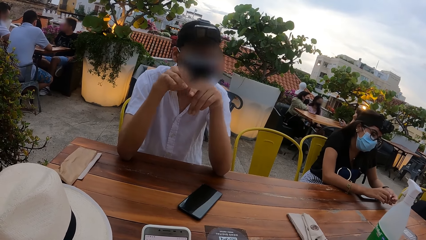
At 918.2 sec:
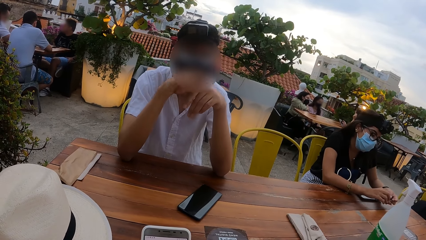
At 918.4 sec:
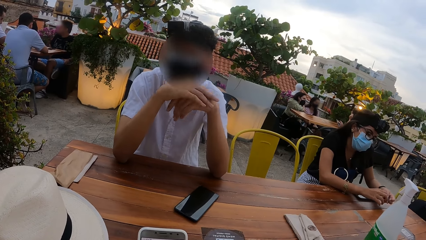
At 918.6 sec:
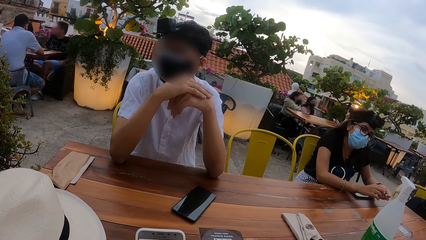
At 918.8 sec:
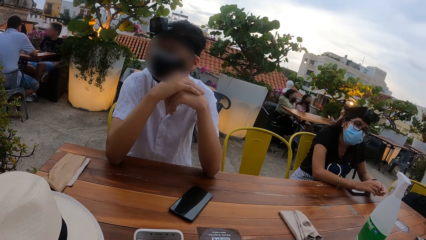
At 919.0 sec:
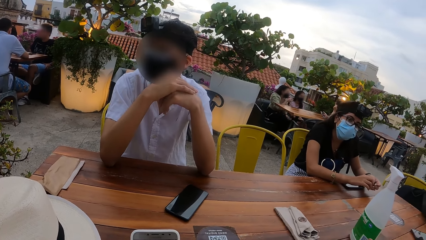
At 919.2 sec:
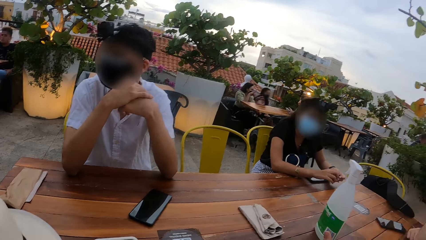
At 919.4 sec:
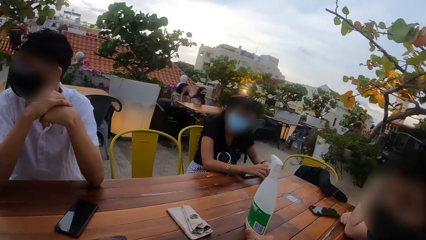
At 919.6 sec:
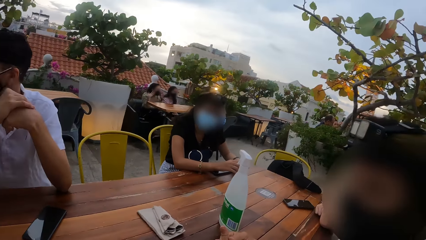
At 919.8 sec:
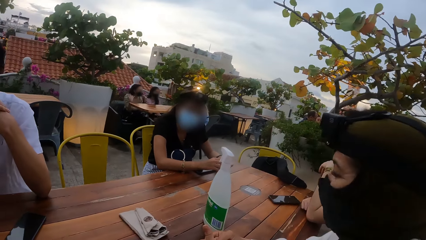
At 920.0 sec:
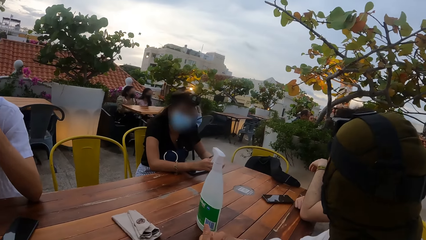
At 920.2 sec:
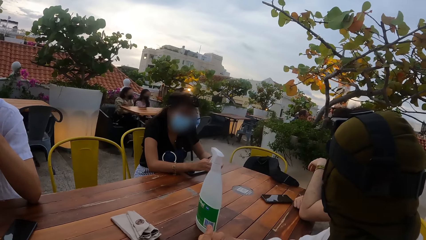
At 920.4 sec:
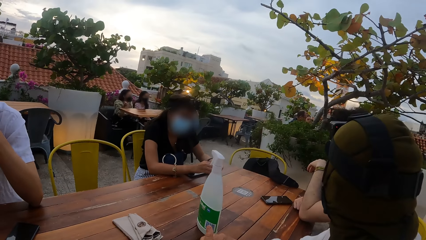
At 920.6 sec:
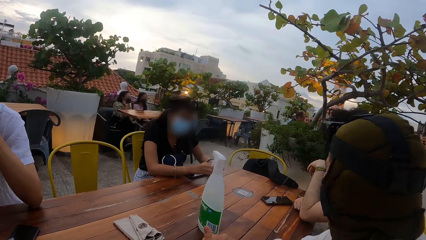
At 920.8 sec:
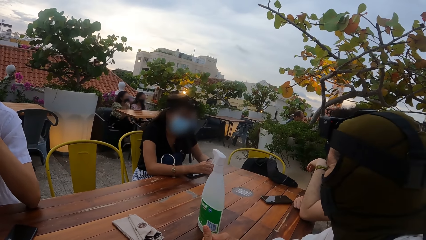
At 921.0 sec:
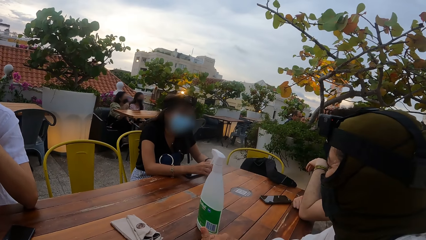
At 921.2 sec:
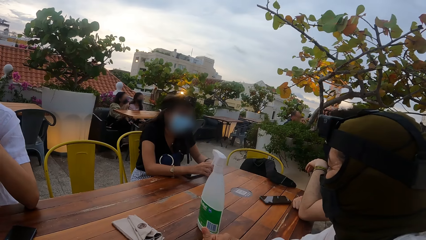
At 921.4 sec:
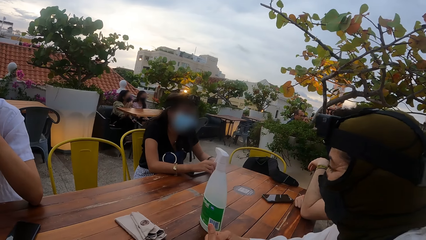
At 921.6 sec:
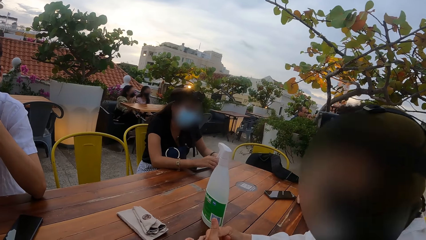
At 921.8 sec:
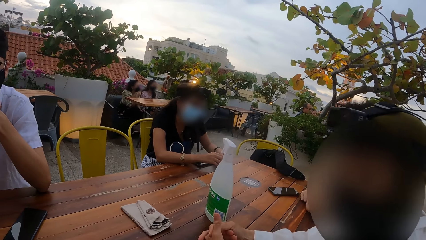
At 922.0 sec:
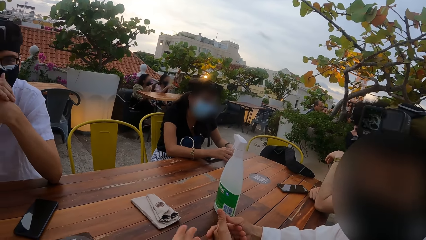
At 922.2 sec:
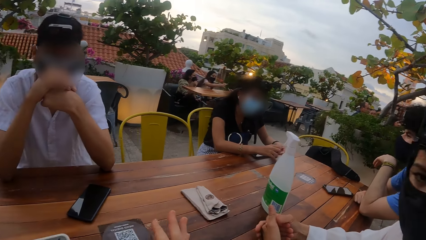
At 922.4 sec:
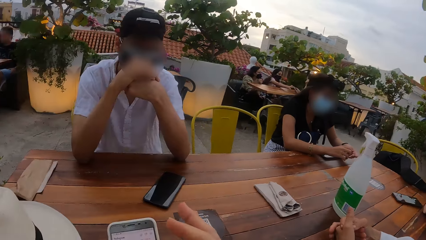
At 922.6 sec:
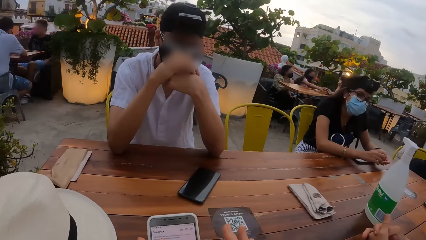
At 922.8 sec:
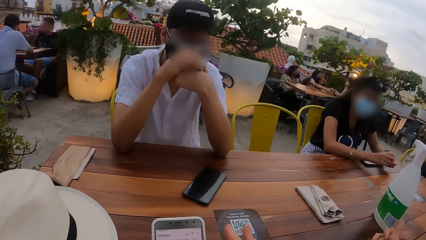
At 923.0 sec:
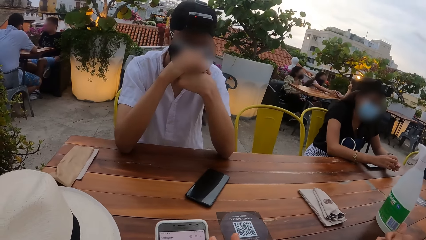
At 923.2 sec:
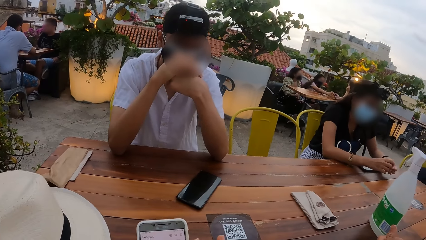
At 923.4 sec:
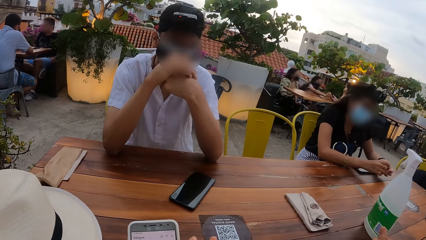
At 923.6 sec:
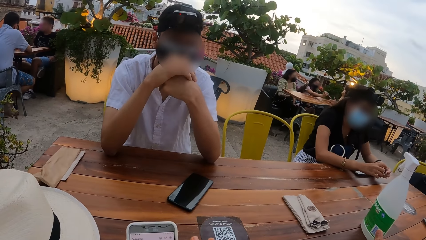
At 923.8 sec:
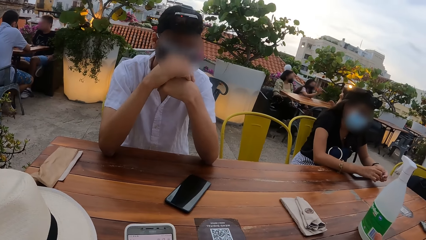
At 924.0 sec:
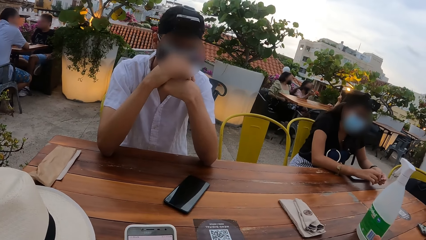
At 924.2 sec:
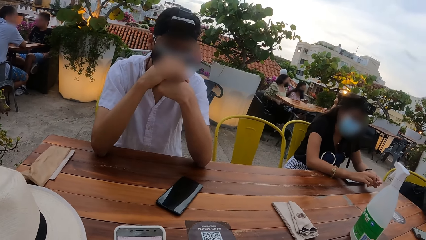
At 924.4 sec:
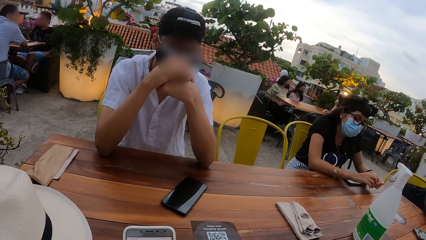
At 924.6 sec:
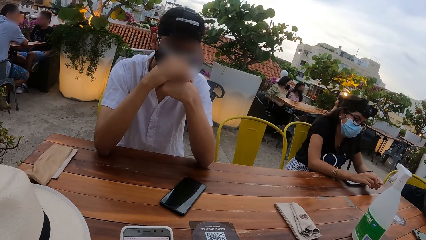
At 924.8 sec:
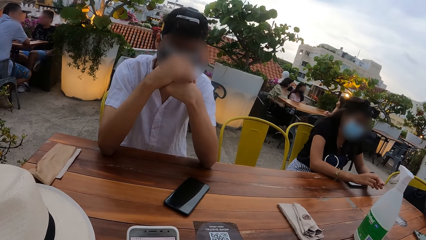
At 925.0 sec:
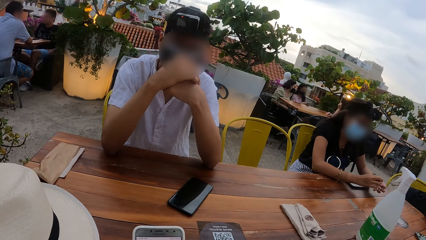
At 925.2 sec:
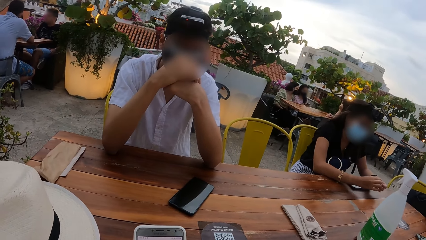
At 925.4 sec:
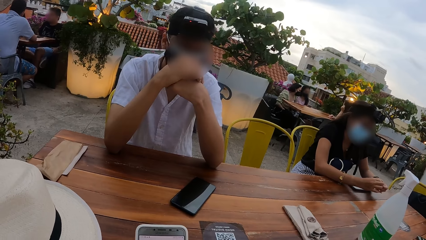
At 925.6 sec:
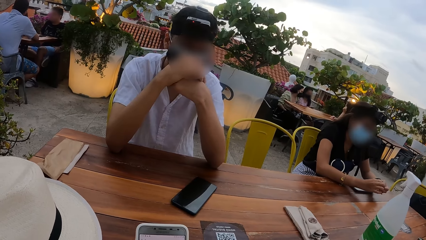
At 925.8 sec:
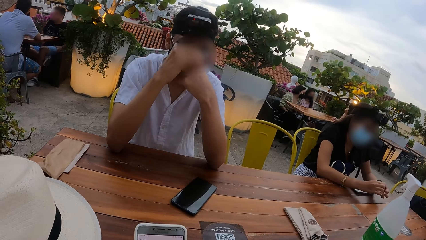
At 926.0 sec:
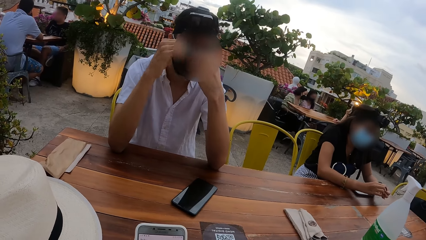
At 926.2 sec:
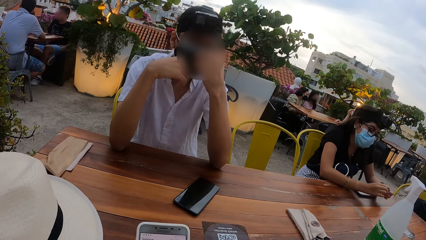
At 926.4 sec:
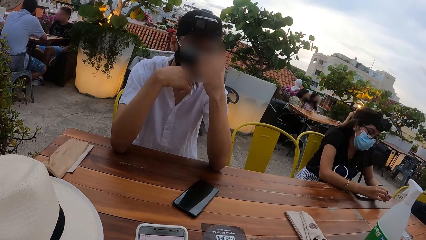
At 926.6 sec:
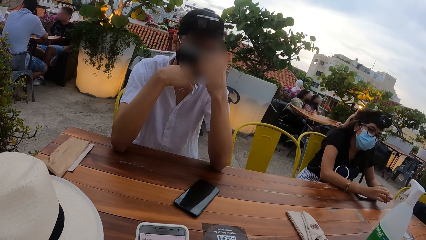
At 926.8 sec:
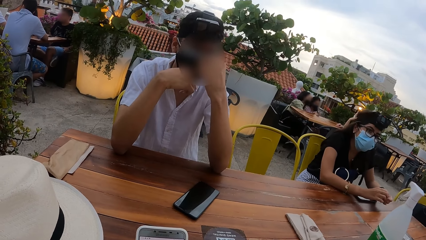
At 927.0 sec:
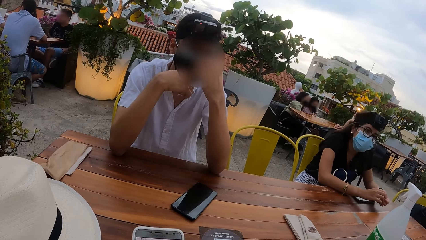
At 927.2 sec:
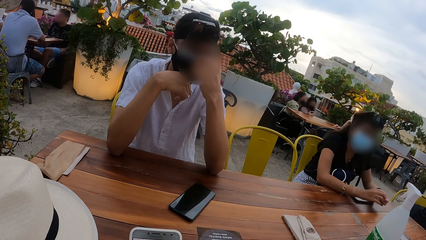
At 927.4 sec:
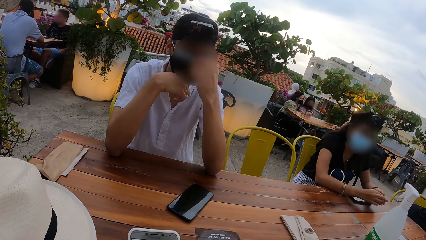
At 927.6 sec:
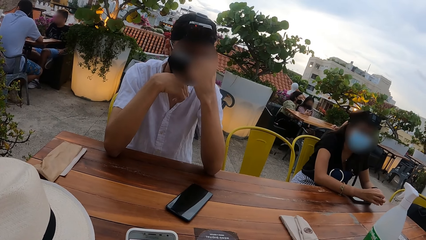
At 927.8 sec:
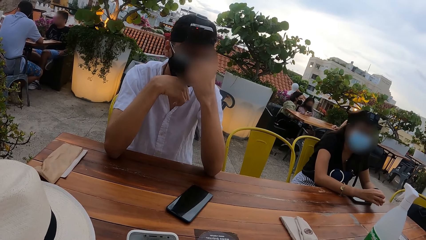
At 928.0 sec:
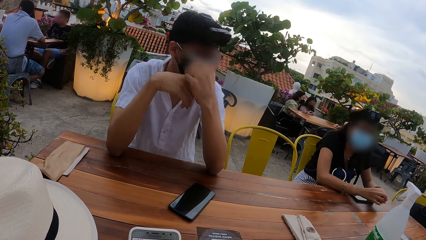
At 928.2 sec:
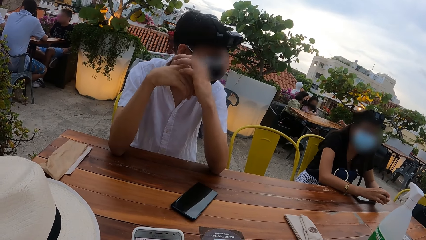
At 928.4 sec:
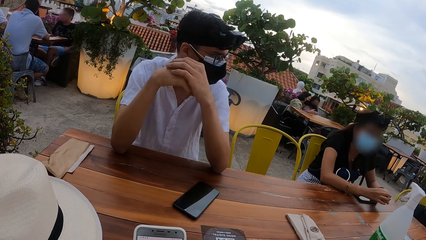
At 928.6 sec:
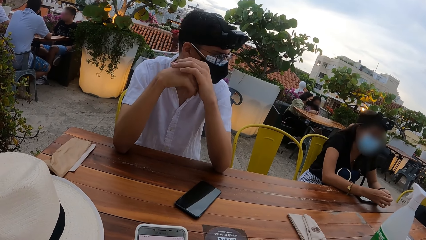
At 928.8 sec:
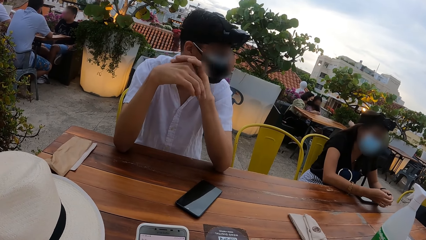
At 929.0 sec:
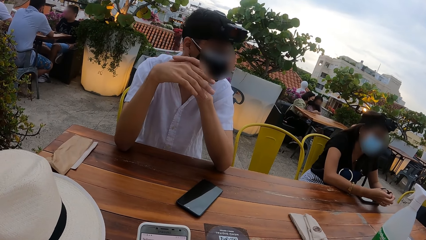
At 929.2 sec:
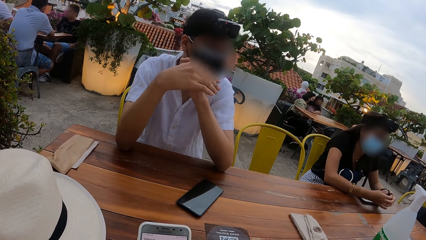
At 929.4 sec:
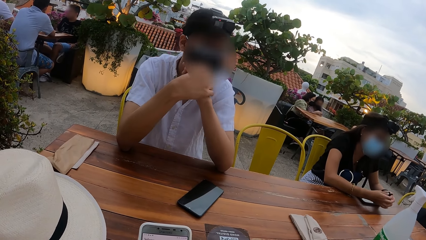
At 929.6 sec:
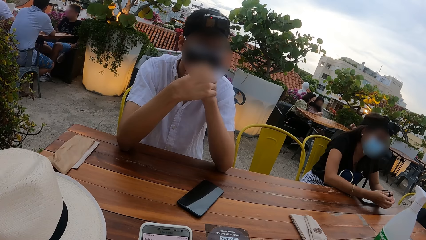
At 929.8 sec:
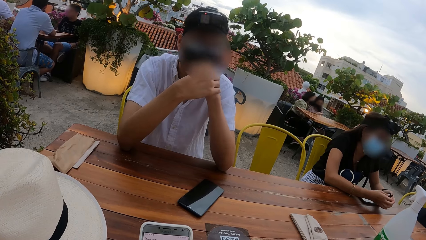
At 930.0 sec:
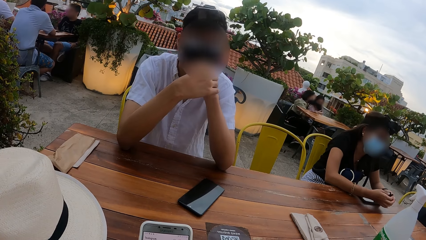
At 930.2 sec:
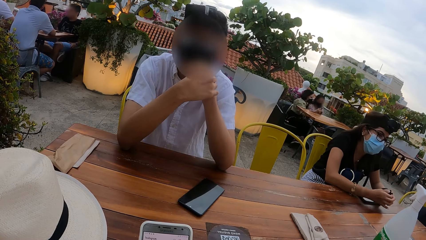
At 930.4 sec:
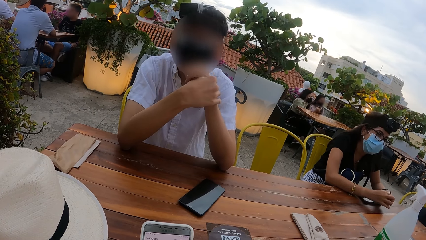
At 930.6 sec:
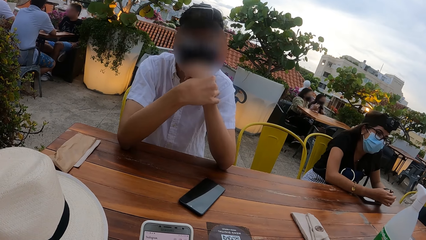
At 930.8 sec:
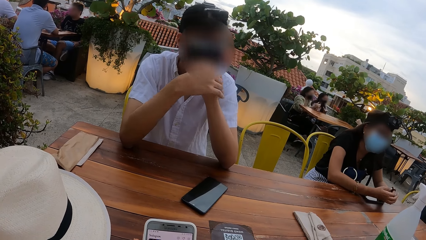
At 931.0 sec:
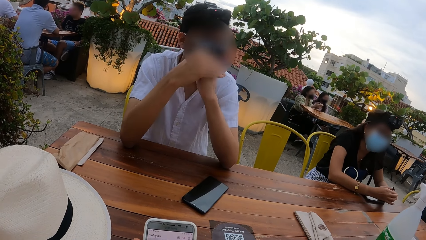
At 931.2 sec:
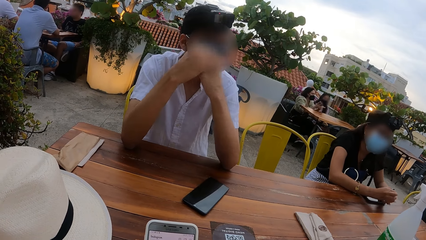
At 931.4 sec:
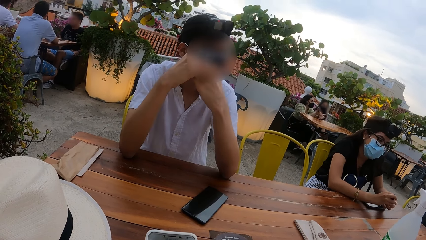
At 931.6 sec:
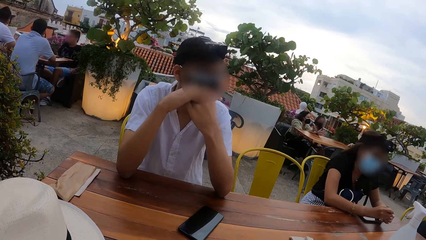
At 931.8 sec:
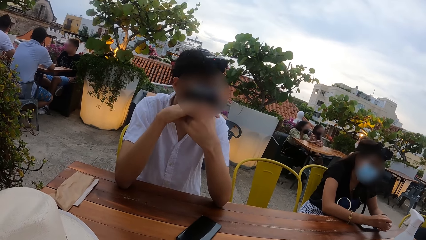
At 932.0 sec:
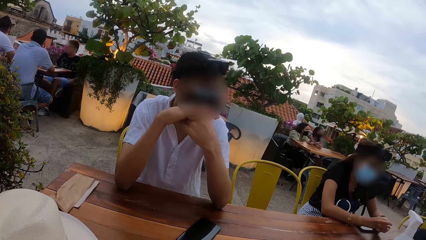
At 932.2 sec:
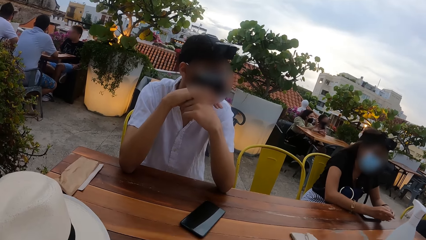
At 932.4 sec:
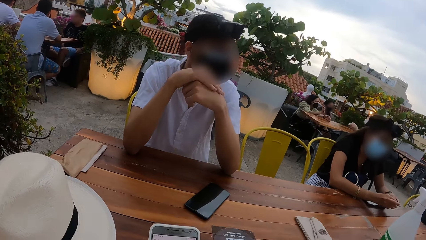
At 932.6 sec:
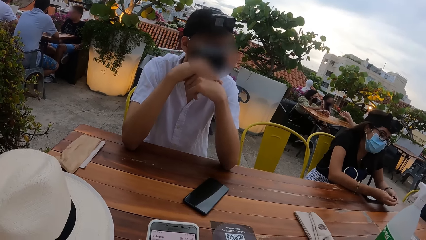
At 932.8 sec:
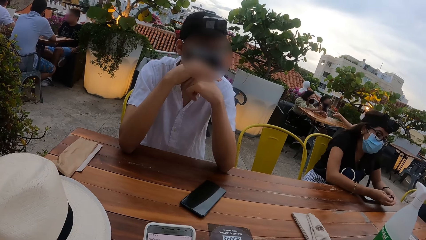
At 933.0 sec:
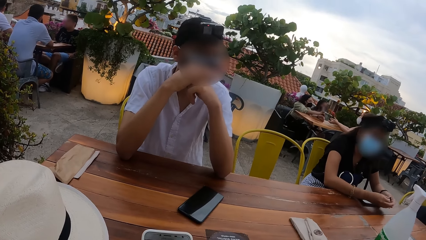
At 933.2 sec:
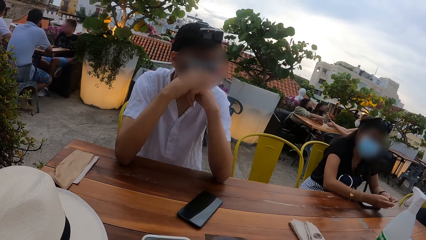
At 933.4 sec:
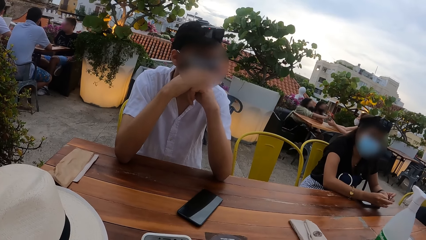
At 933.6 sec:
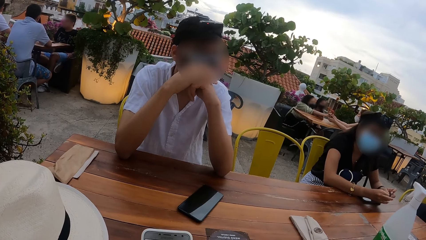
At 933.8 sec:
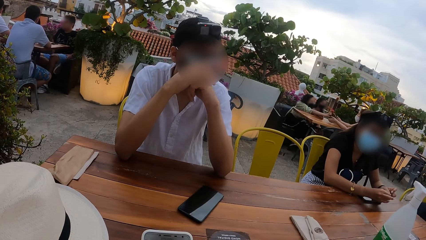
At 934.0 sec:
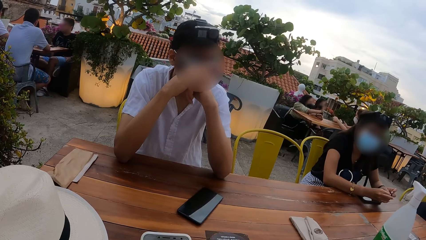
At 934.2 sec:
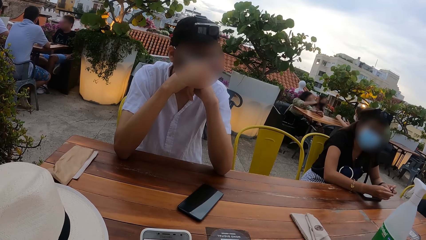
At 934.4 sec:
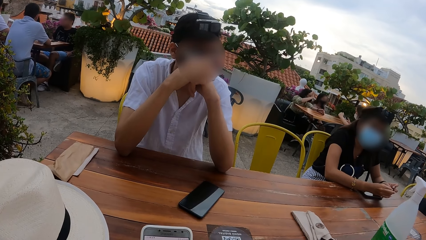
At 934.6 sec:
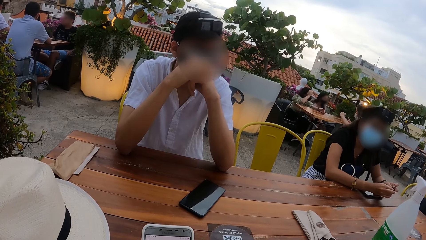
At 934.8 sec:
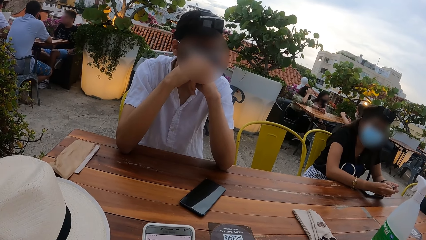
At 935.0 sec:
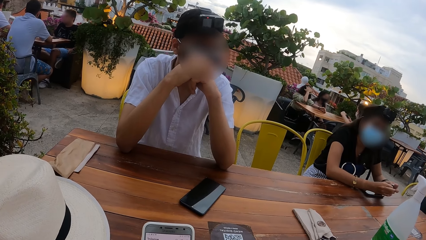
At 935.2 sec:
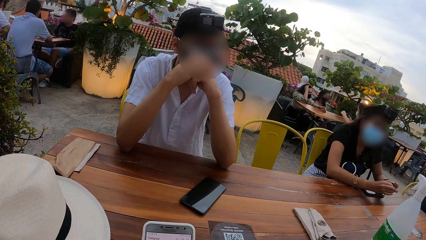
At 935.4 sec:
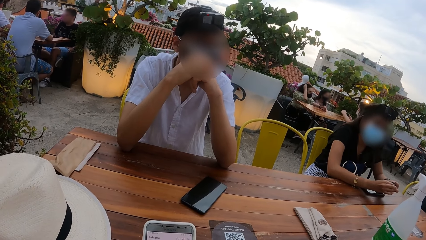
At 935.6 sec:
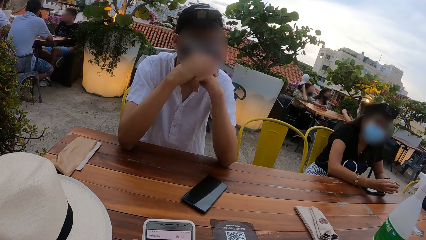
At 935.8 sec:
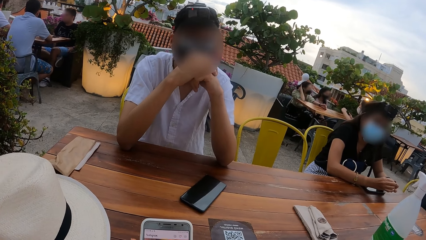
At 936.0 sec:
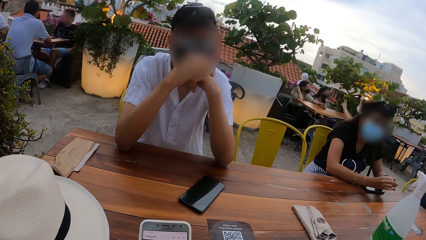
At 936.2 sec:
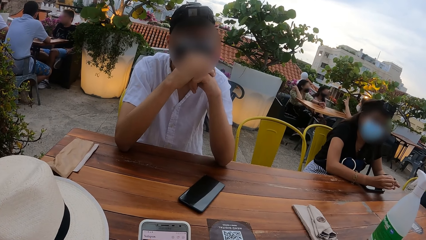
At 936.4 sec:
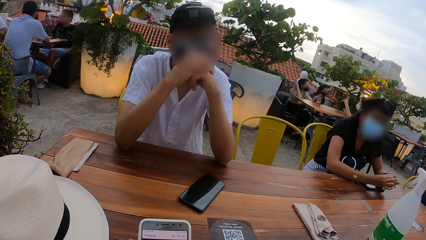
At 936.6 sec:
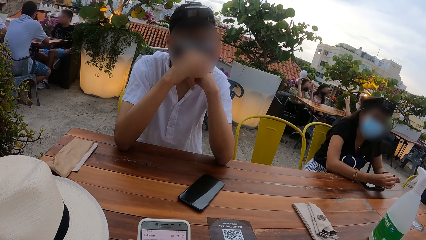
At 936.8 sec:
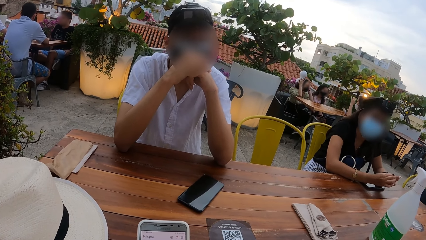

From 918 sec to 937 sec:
The man places his right hand on his left hand. The man adjusts the nose mask on his face with his hands. The man touches his left hand with his right hand and touches his right hand with his left hand.
